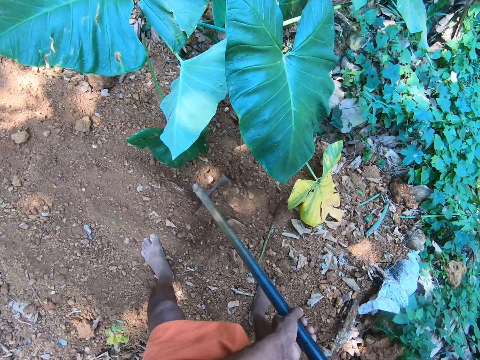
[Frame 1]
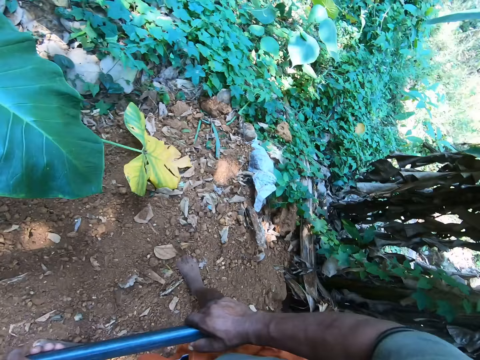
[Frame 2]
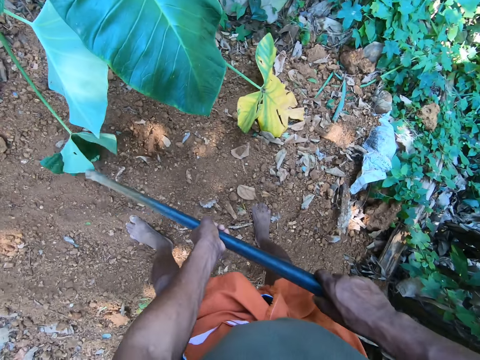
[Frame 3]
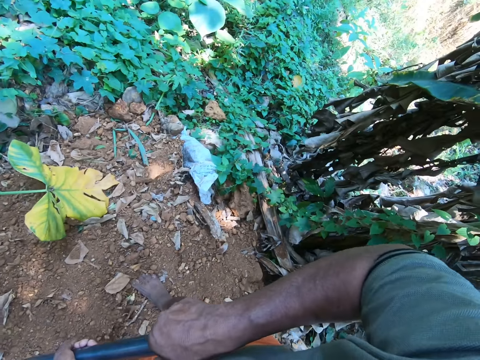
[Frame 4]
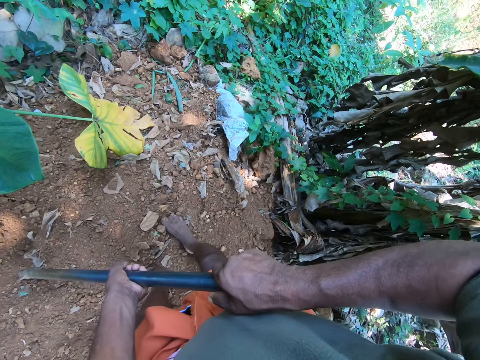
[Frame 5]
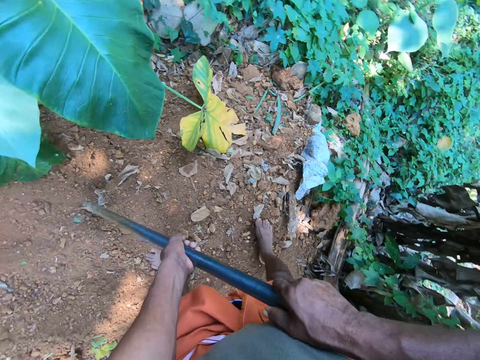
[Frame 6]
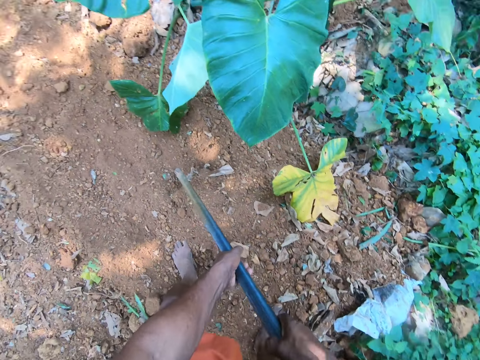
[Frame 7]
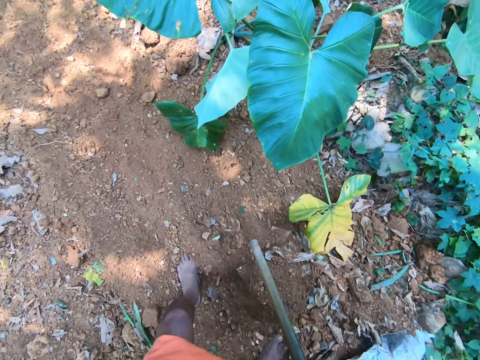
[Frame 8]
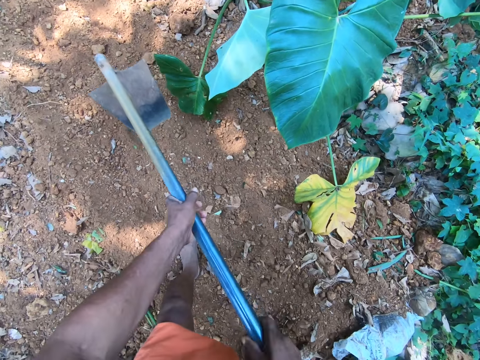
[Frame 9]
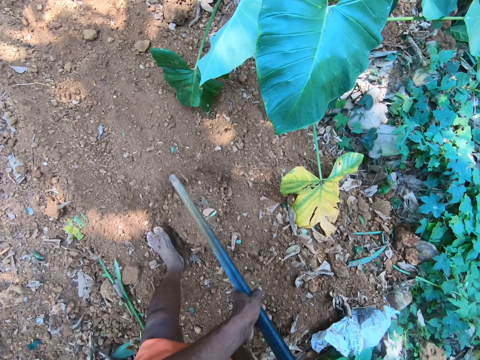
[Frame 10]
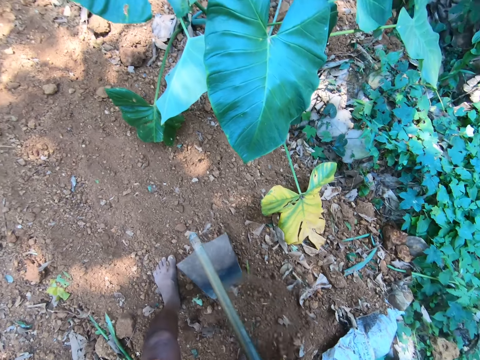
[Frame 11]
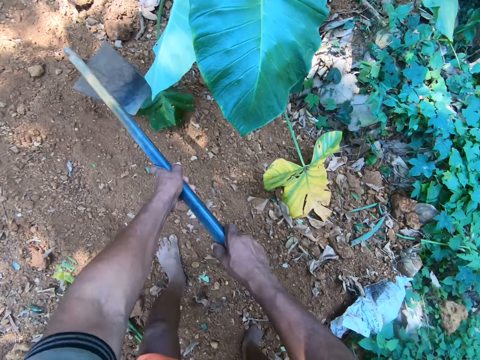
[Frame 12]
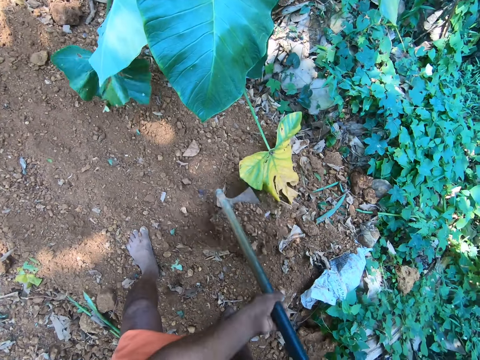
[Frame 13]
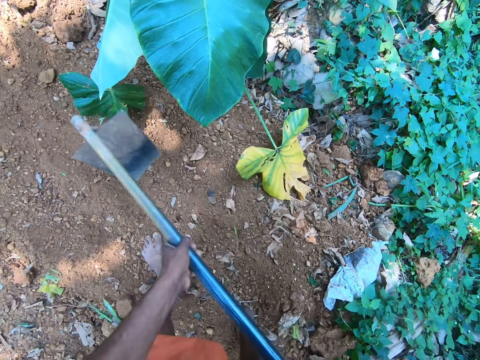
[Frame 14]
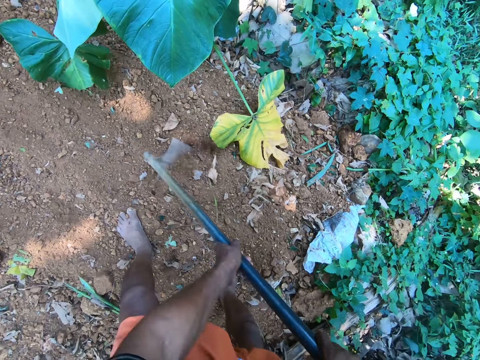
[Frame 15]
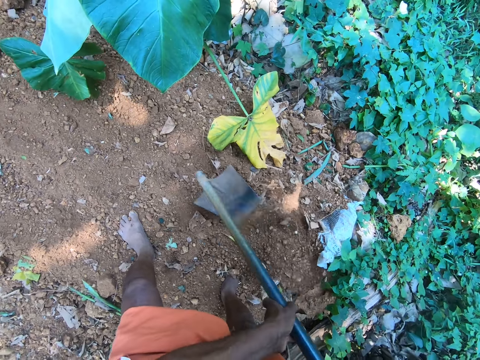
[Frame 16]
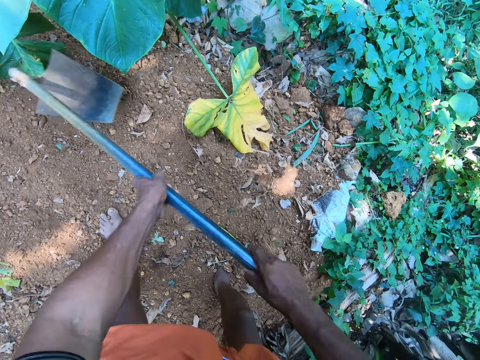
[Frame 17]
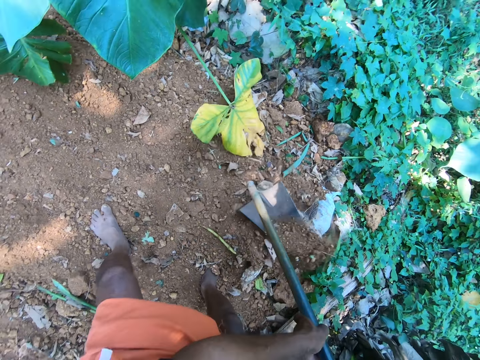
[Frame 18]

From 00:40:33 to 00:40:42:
The camera wearer looks around. They dig the ground with a hoe.

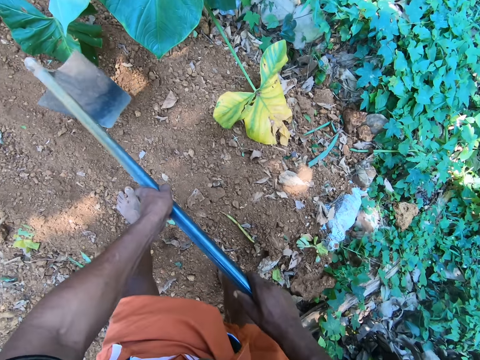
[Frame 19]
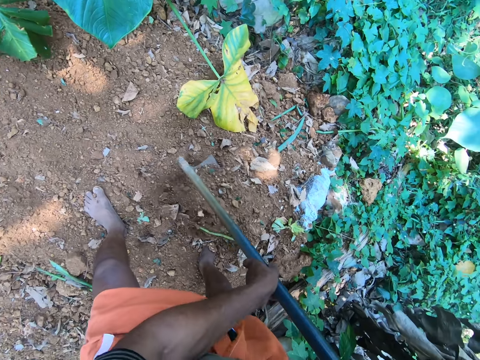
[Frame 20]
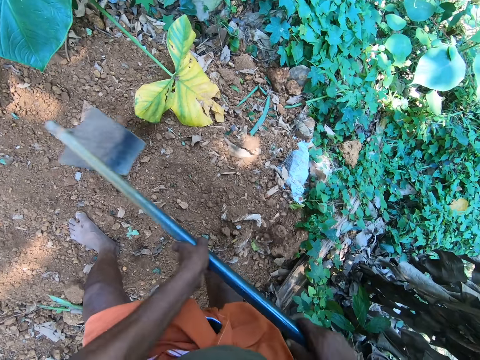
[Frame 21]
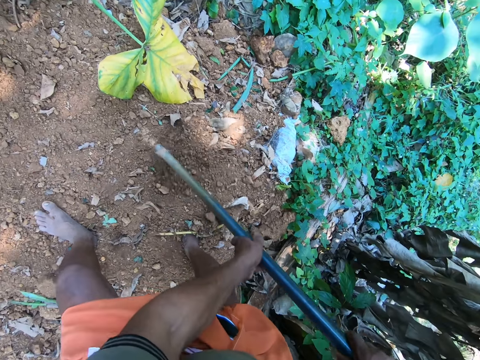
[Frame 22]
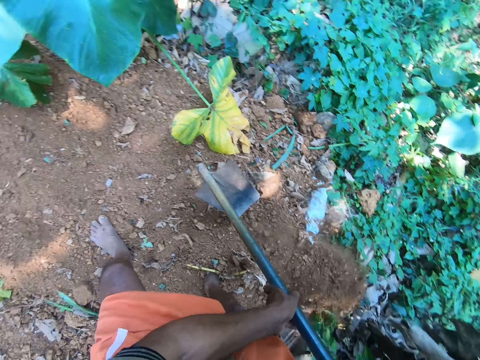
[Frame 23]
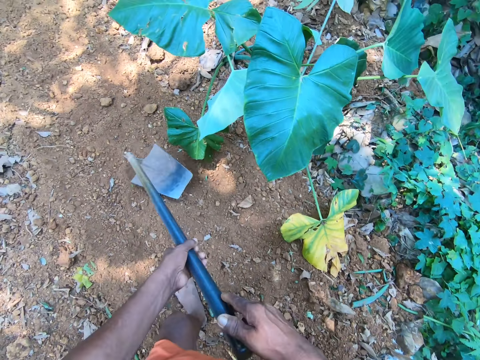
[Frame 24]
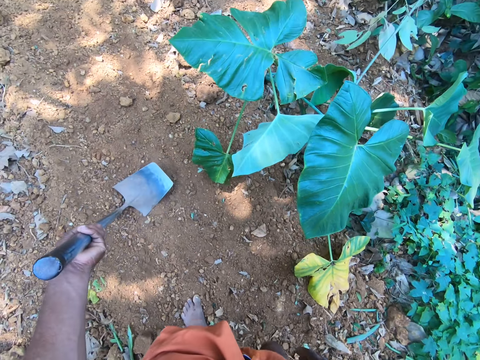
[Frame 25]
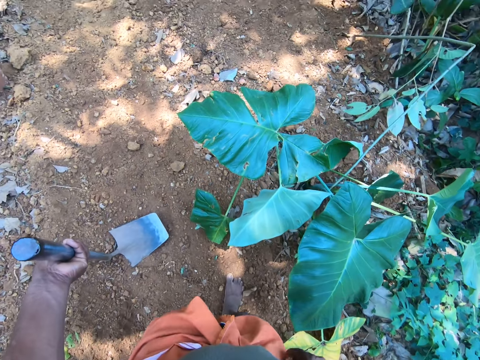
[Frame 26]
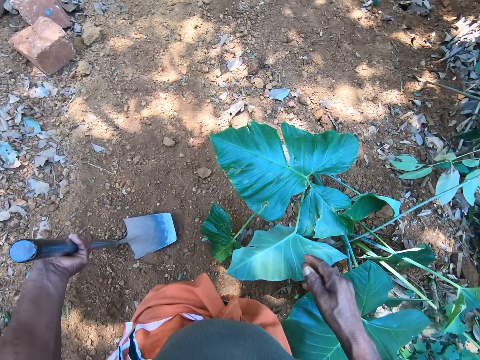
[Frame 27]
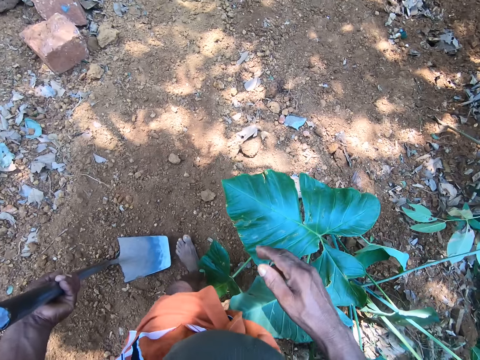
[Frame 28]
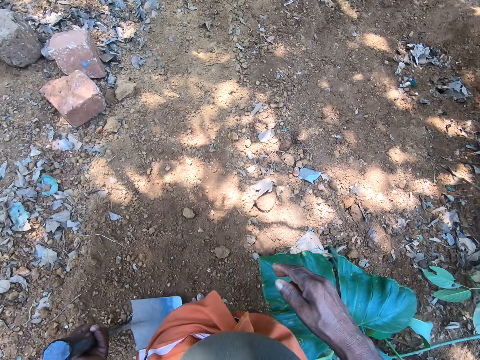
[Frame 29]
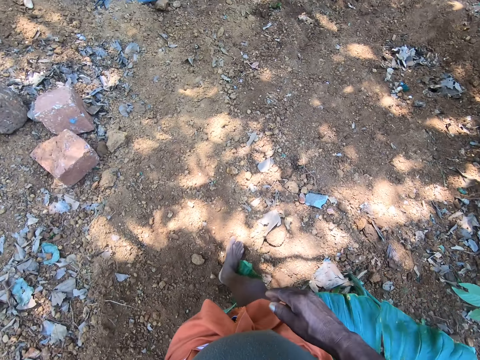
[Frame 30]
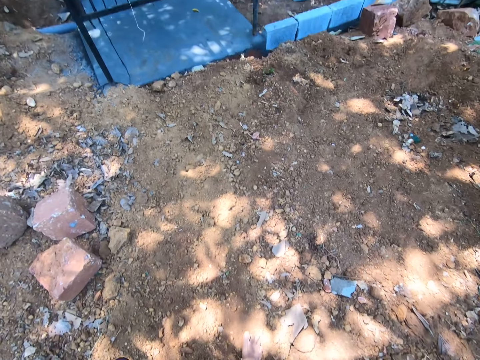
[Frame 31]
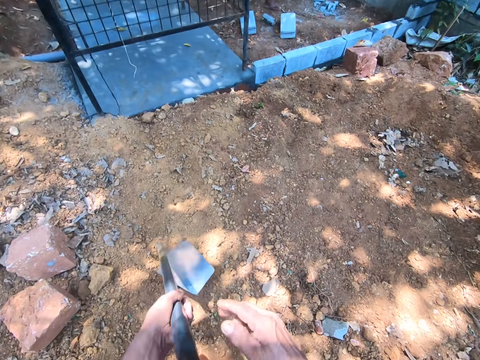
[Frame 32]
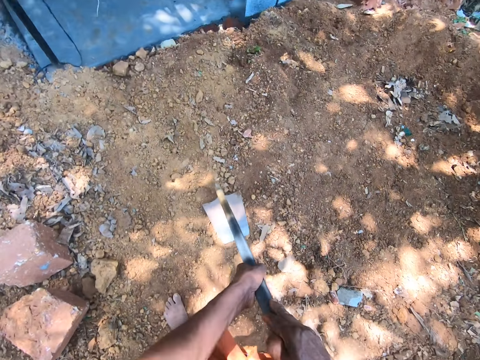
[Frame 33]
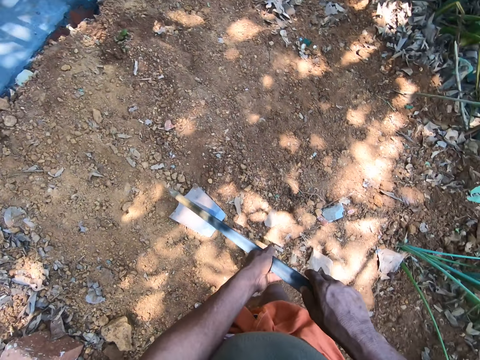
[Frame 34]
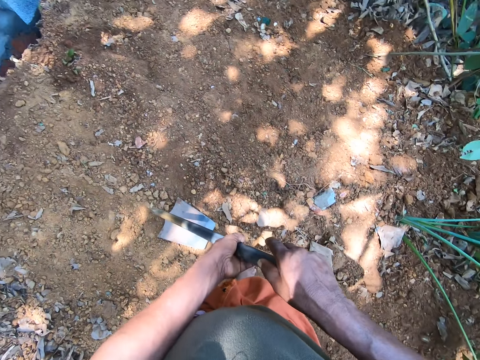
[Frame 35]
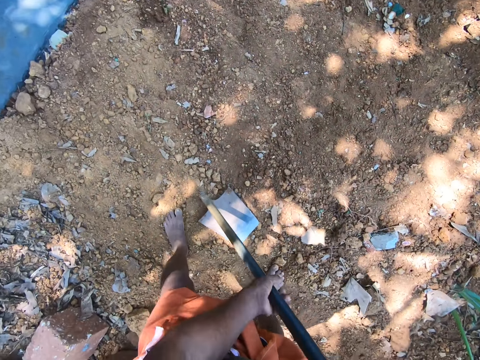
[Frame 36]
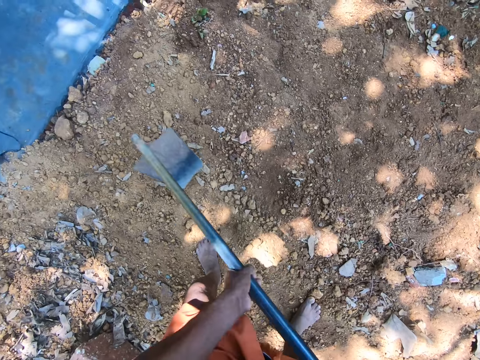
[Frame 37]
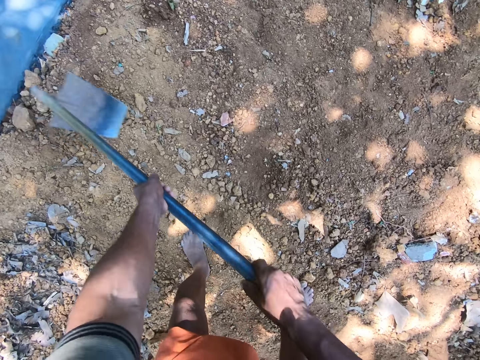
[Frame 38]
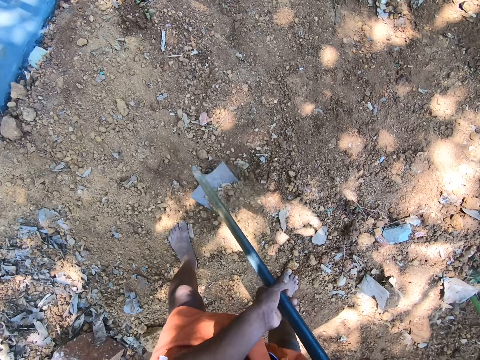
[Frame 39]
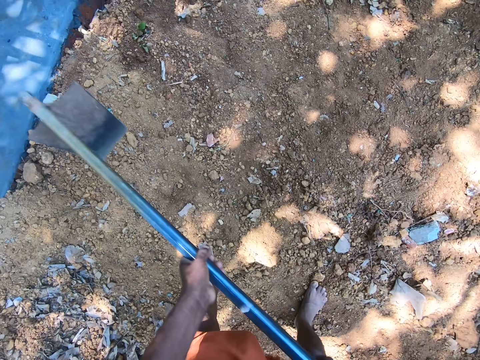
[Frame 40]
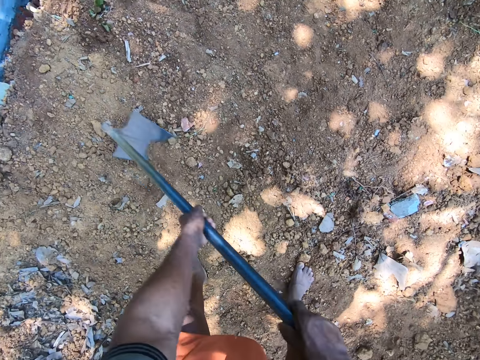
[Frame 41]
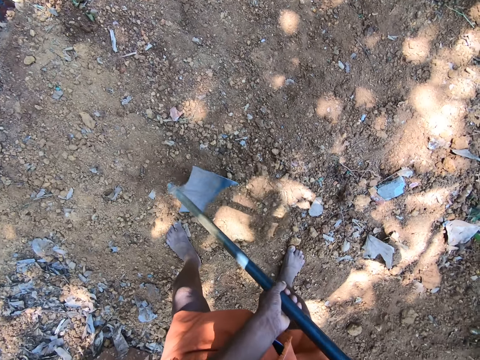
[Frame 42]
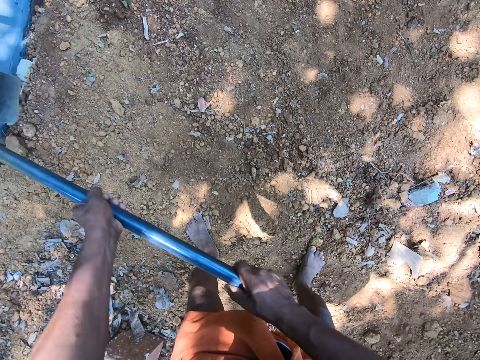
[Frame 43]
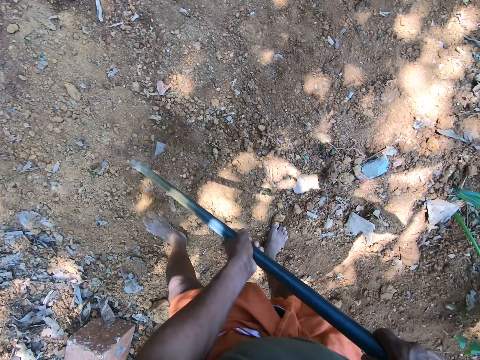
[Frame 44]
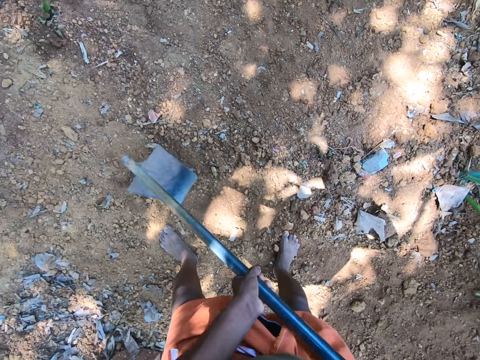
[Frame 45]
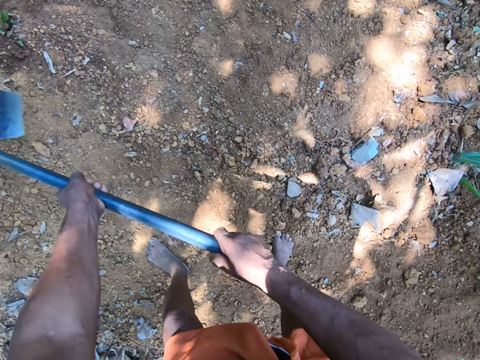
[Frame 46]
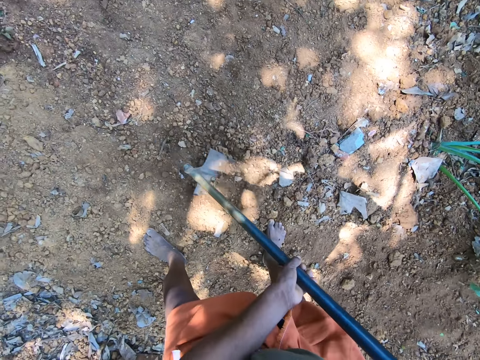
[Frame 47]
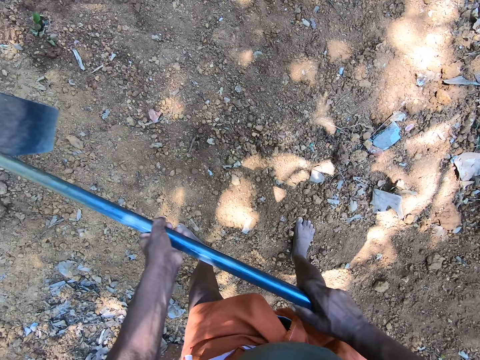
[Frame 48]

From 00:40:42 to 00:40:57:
The camera wearer holds the hoe in his left hand. He walks around. He digs the ground. He gathers soil with the hoe in his hands.

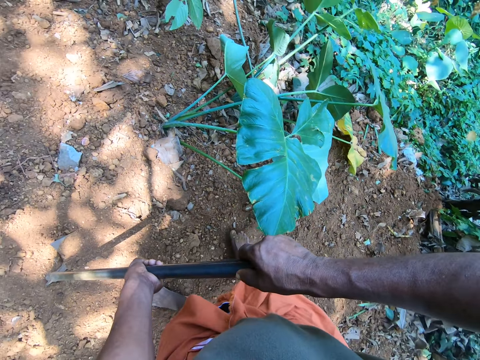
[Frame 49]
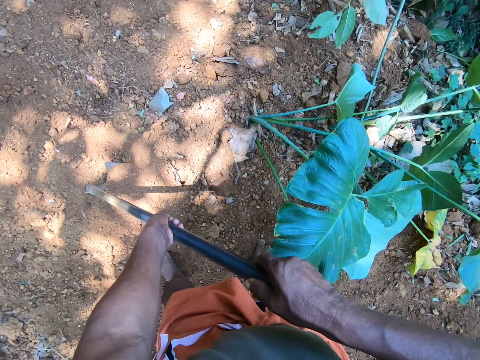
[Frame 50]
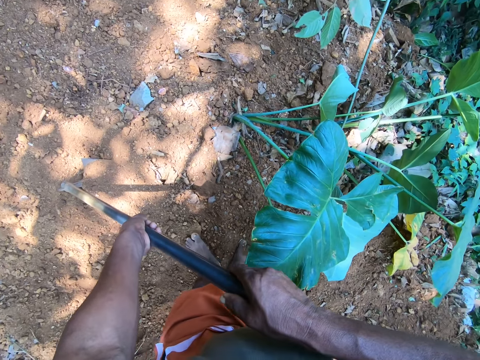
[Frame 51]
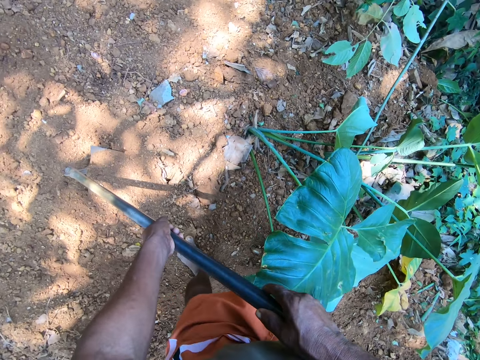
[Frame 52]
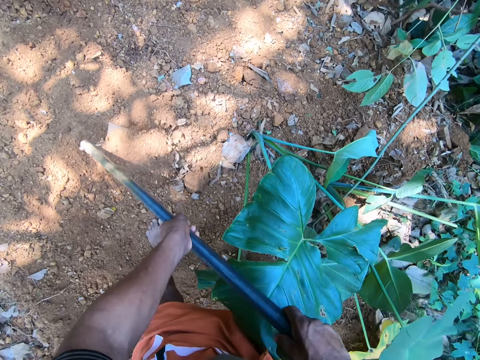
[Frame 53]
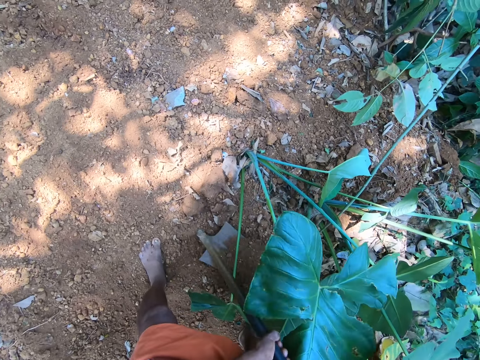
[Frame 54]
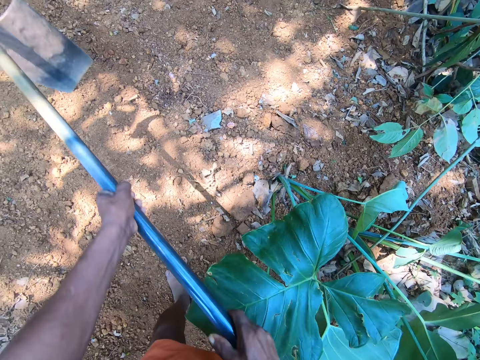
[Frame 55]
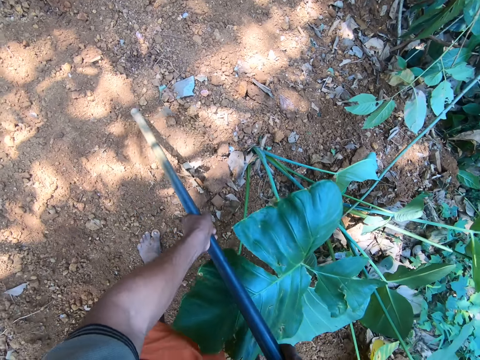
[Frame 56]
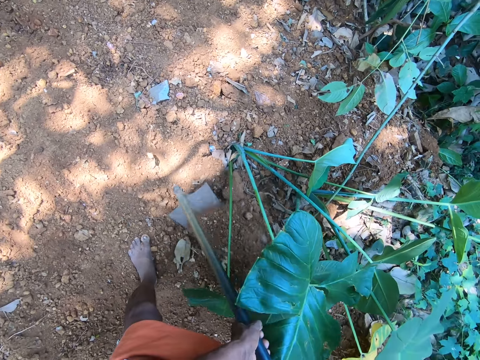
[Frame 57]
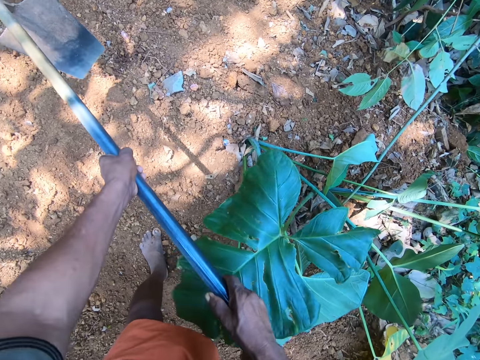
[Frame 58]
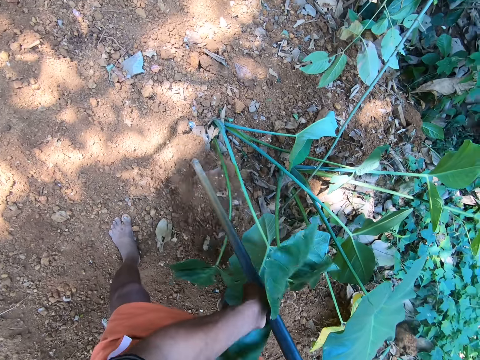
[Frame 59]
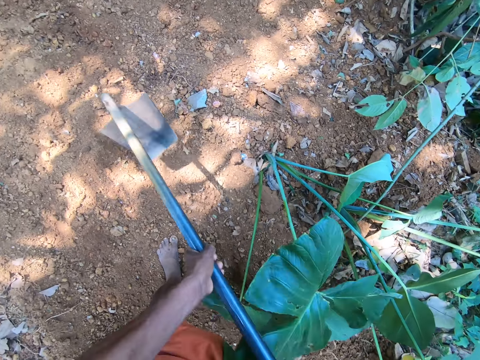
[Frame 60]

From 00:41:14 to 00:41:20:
The camera wearer looks around. They dig the ground.
